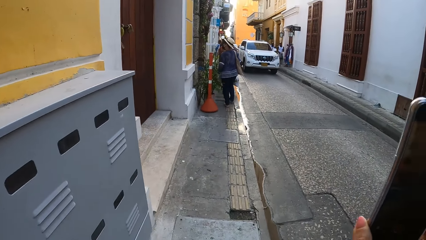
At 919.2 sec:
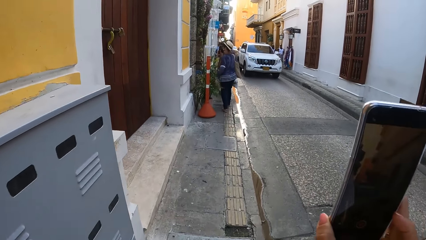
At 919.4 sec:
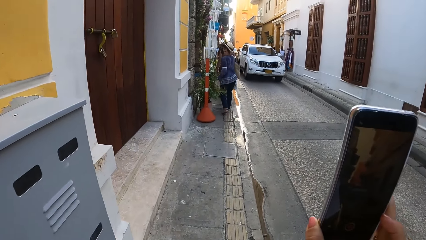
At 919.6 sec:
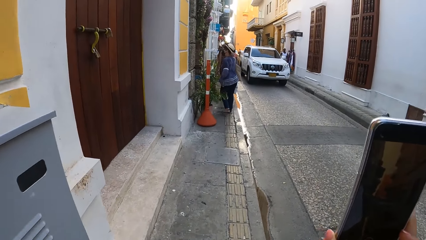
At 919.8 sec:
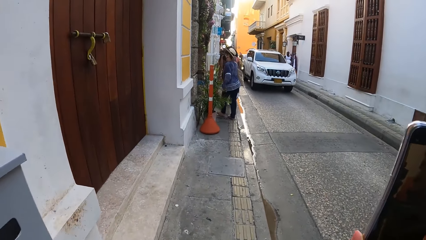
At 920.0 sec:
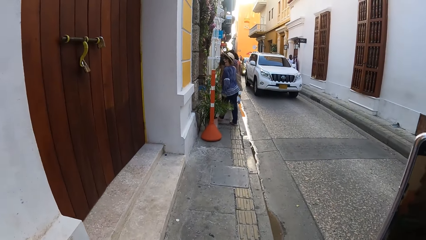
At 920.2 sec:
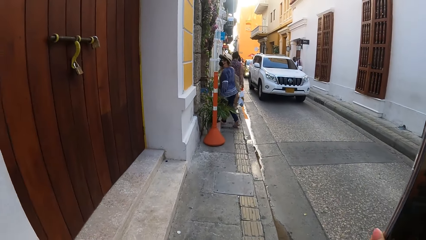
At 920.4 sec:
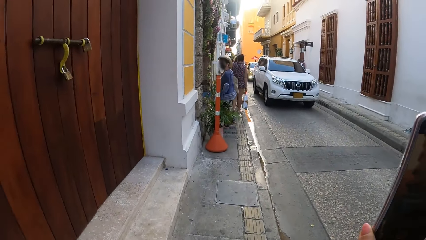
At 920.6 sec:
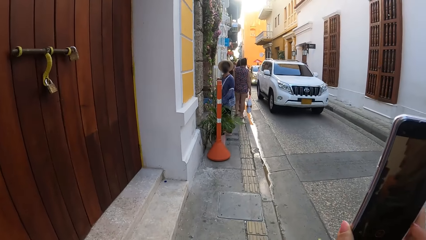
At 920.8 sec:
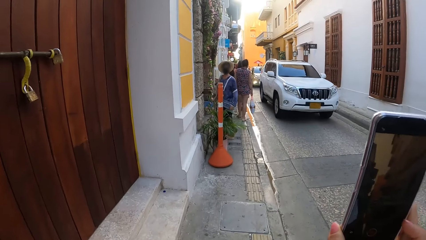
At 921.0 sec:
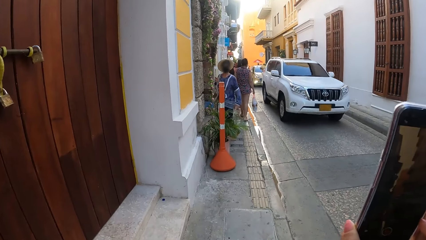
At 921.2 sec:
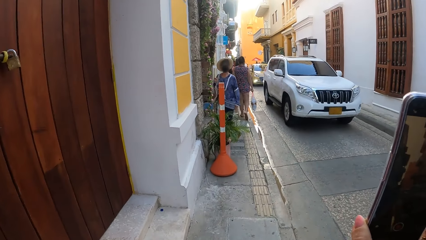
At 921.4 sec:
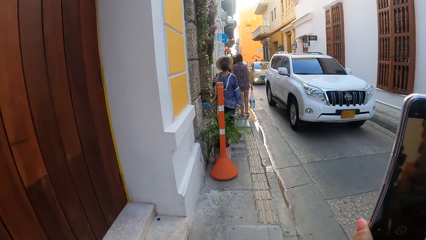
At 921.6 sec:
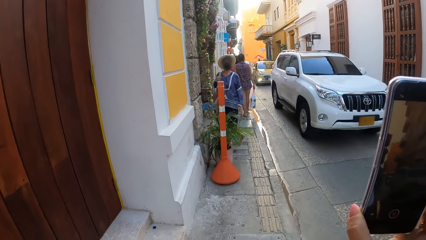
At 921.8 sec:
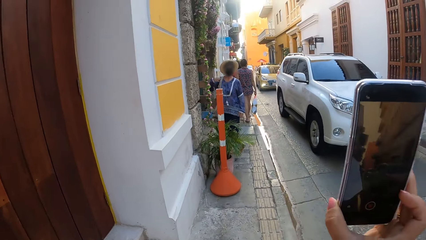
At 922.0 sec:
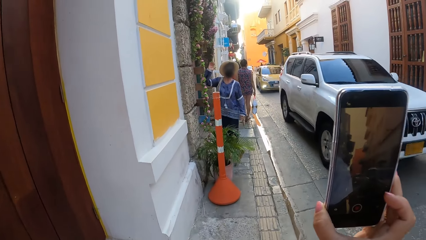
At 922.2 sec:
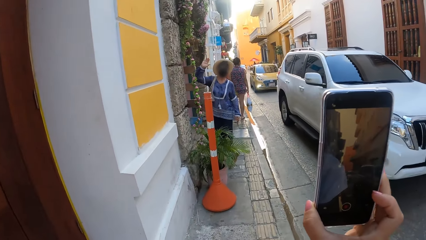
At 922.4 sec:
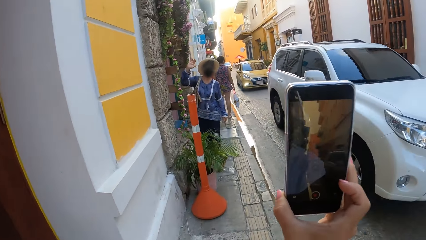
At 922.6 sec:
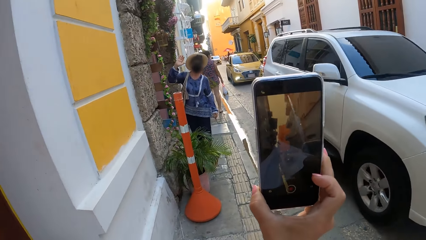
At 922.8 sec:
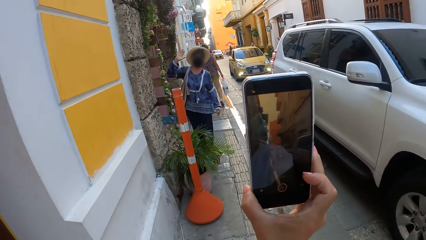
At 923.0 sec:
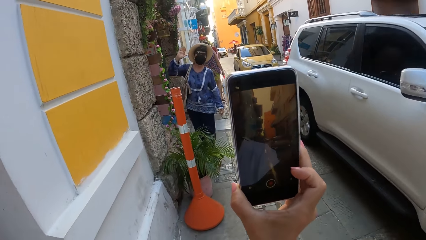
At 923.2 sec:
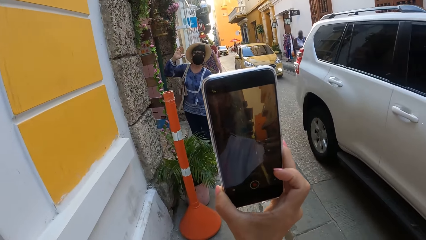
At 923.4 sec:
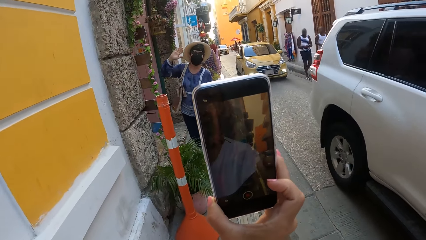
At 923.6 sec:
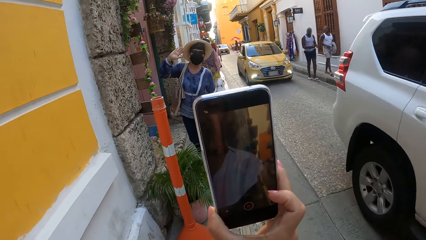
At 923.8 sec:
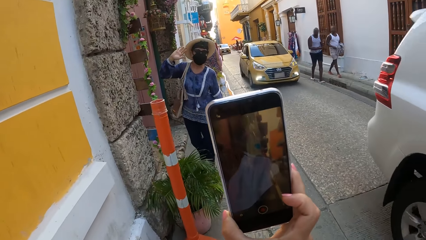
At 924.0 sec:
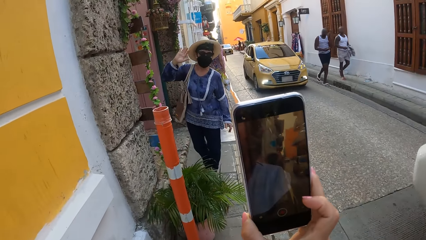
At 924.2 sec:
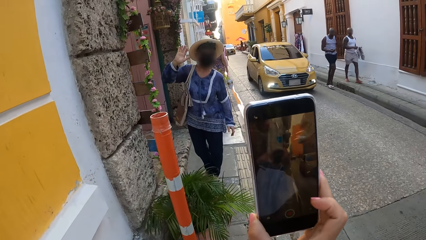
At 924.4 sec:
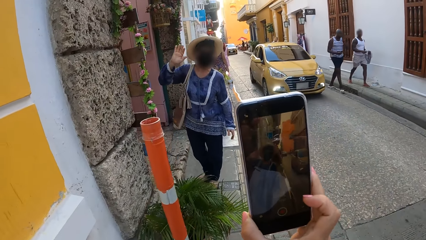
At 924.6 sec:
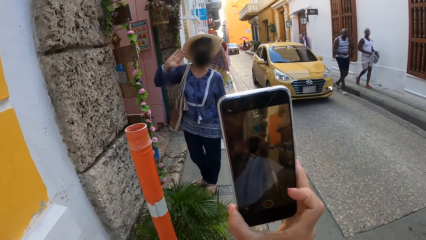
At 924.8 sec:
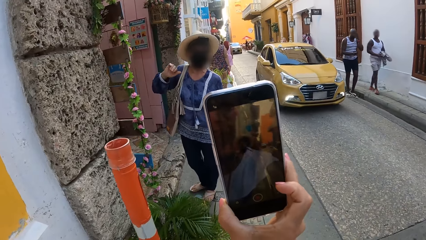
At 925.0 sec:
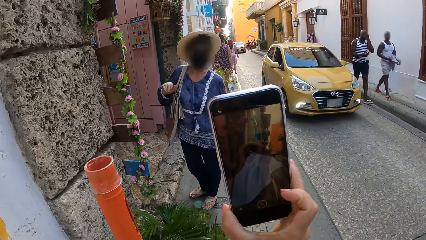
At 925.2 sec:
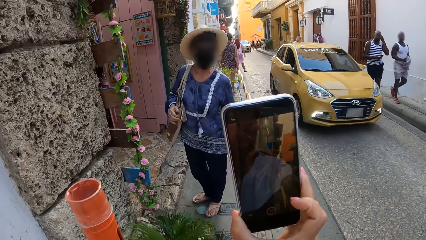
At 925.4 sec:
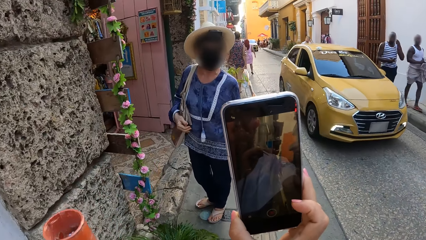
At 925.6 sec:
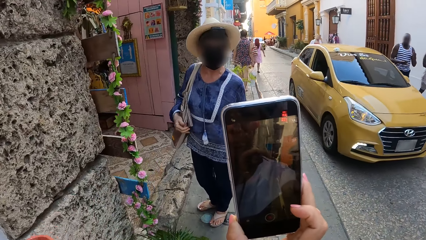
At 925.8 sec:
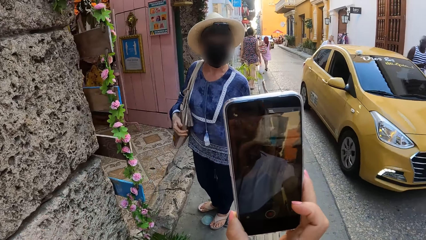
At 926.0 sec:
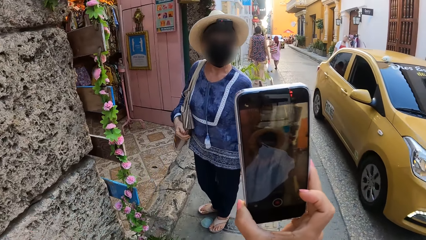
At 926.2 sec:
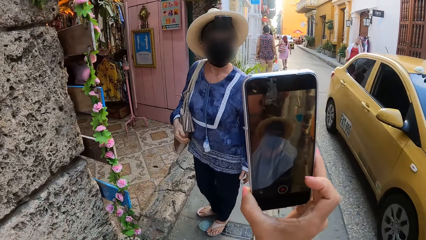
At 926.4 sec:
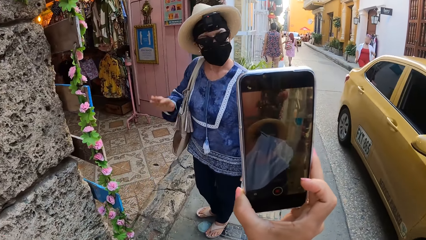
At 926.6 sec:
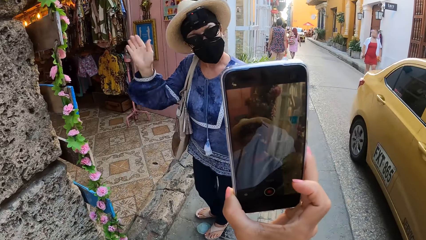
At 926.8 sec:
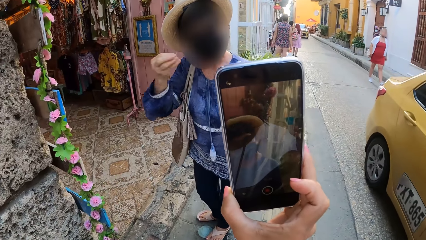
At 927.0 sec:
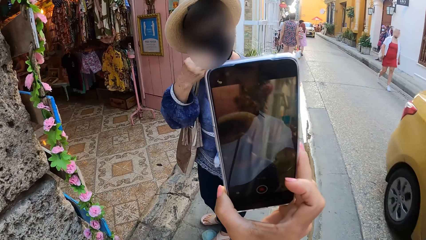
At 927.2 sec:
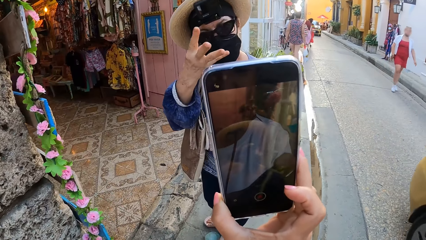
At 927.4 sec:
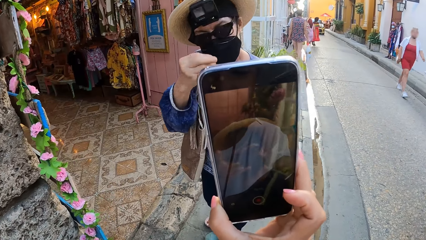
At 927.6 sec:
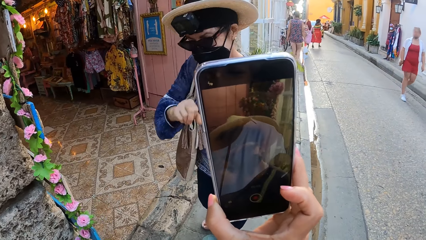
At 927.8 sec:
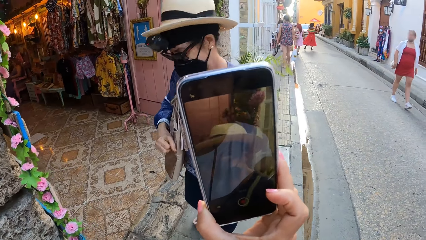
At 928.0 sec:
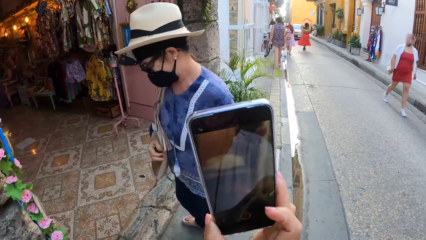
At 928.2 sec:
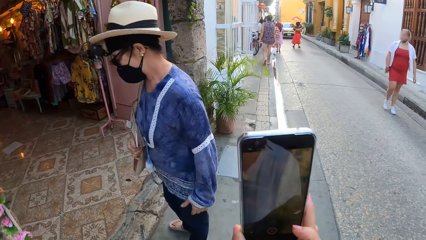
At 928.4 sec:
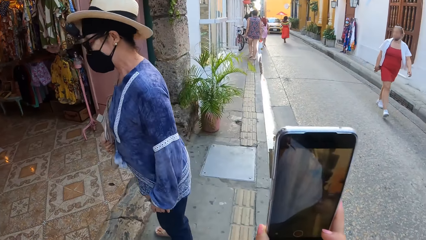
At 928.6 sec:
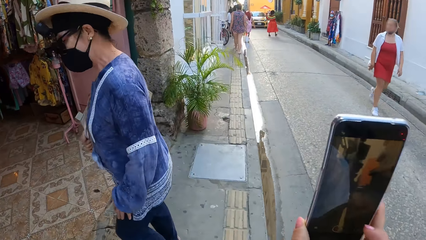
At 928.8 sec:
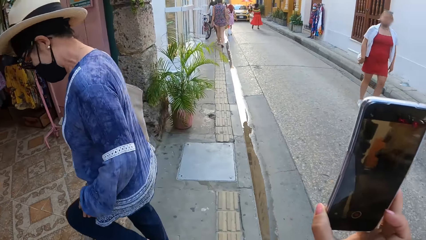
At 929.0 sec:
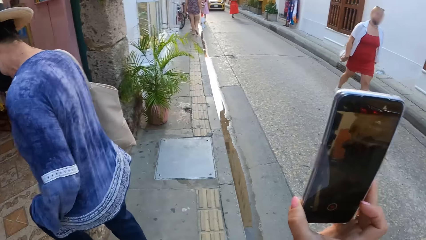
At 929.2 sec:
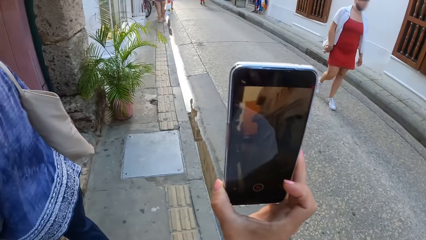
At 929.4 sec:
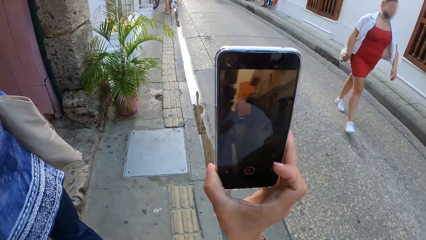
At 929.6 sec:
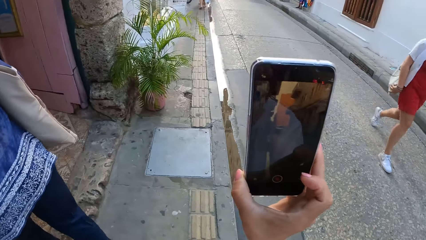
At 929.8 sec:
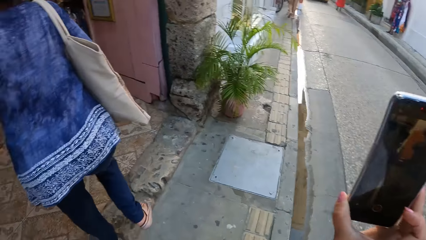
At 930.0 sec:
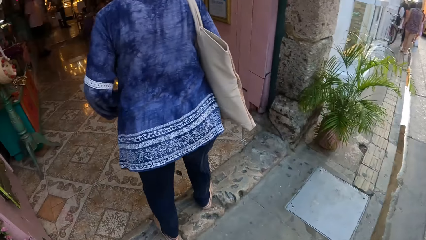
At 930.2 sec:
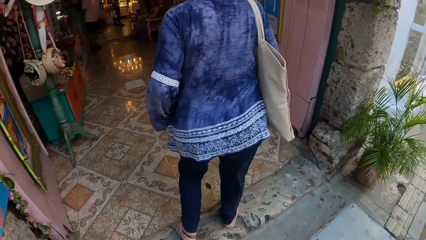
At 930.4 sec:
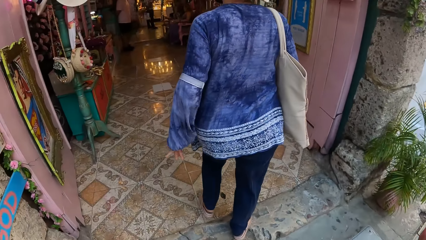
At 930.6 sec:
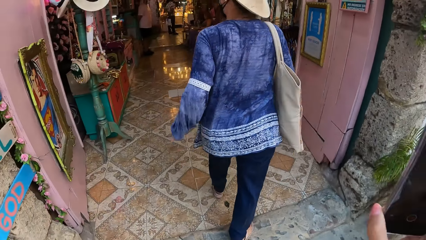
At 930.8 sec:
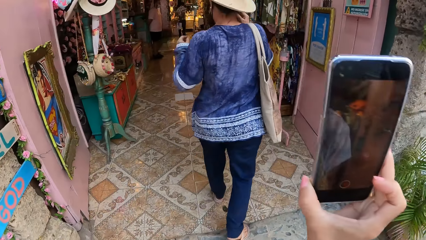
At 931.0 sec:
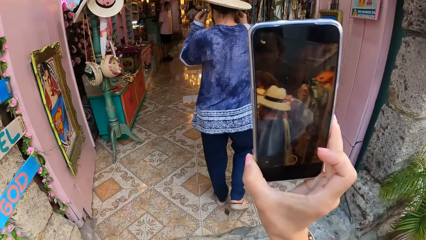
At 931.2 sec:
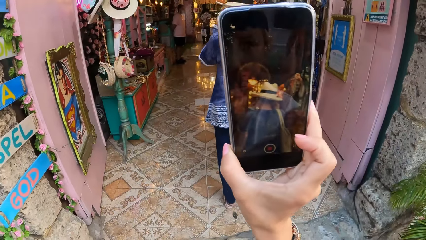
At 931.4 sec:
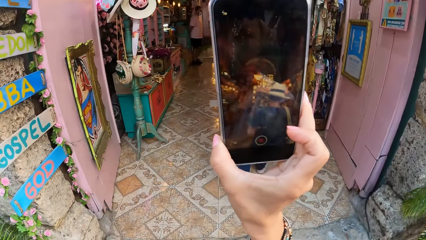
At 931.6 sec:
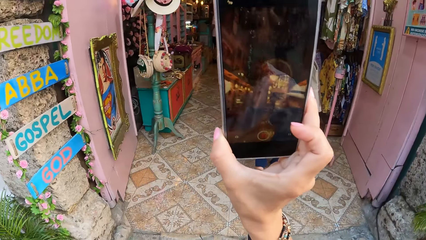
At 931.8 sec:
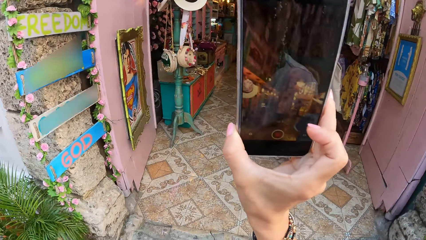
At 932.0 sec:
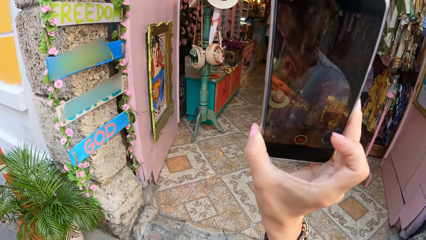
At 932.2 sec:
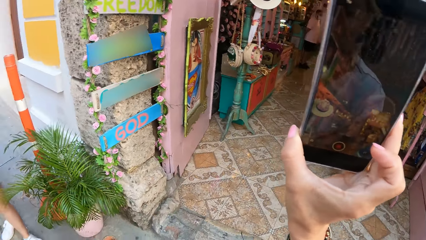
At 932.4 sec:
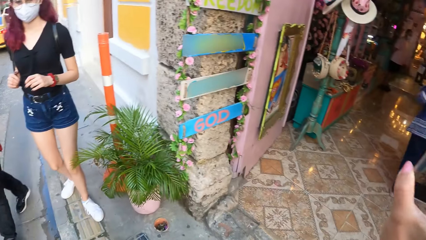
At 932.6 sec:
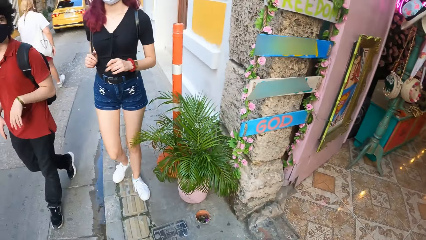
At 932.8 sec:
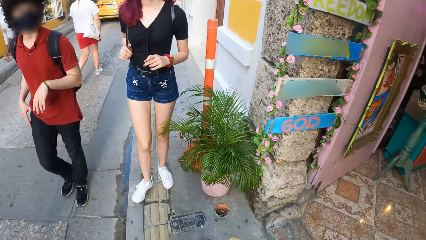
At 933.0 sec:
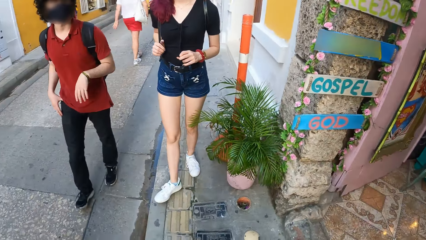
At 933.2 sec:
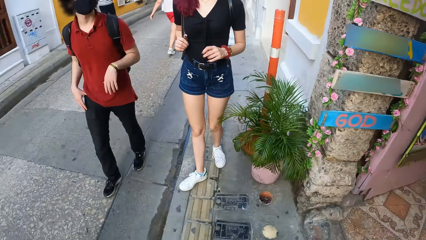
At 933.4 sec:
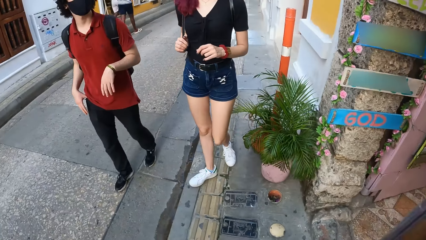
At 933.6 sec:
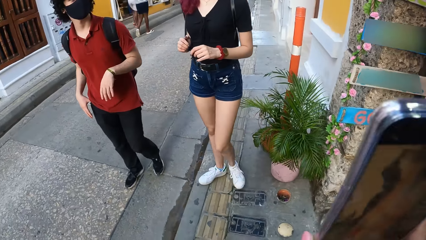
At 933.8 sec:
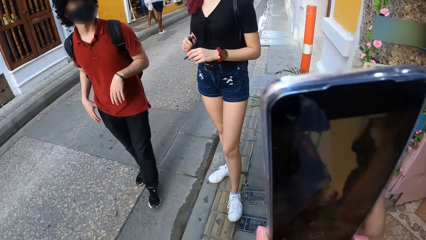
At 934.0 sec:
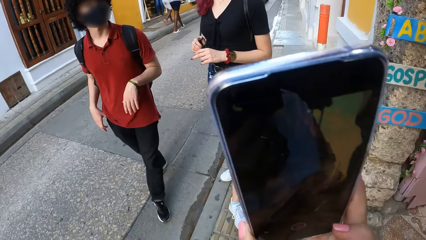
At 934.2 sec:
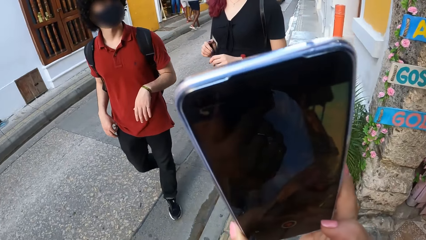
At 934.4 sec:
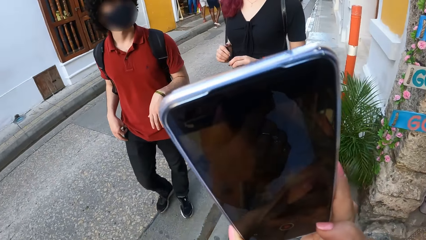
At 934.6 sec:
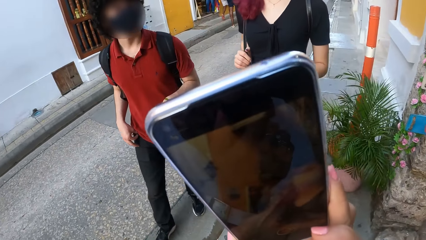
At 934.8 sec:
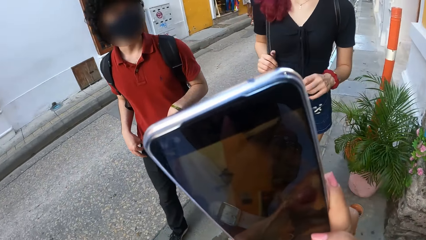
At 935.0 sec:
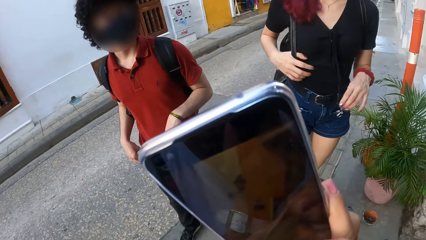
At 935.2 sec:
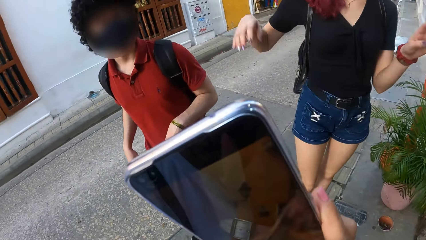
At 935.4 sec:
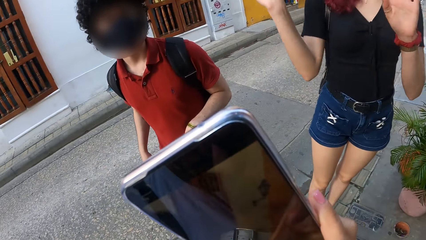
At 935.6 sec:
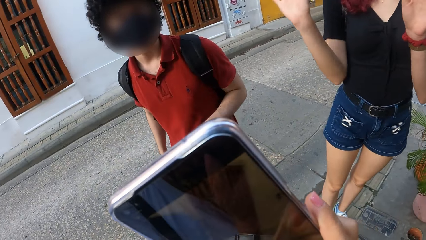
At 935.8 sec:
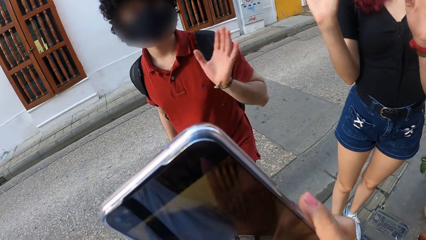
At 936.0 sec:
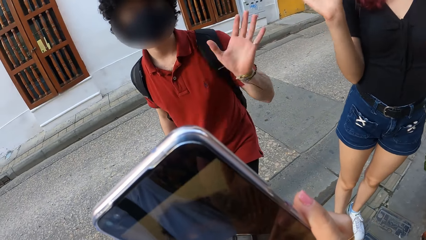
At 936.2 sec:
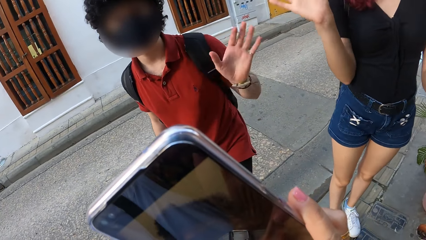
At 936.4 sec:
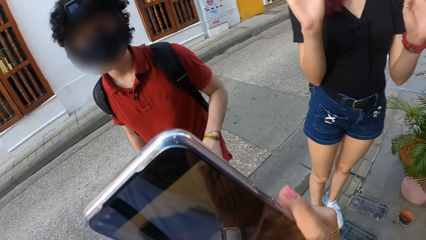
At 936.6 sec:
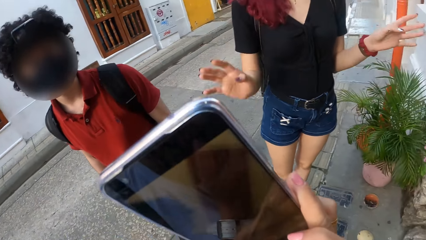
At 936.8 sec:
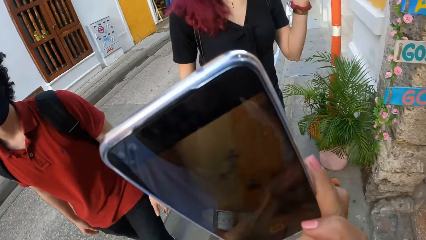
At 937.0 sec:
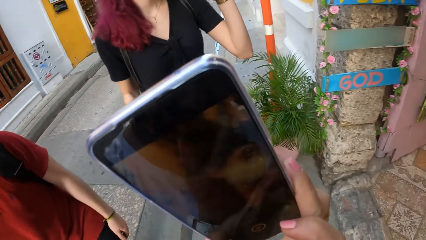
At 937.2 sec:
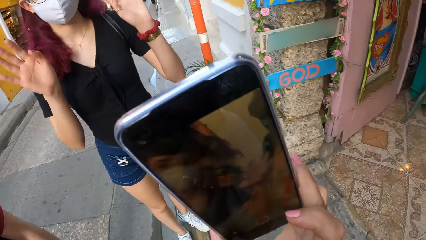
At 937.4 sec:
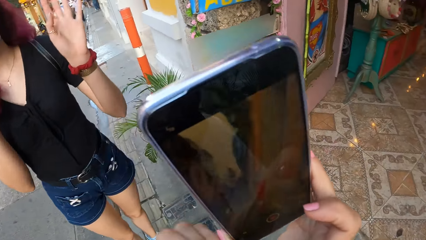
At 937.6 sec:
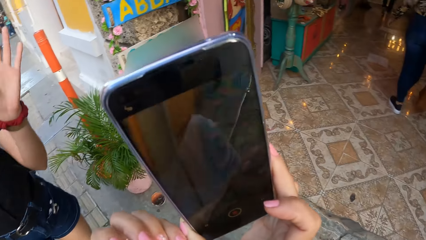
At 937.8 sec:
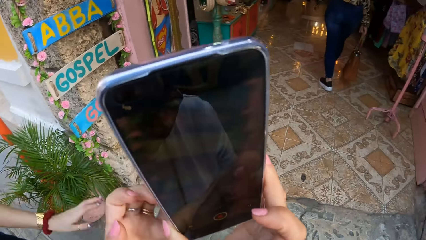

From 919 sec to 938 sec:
A woman stops walking. The woman waves at the camera wearer. The woman makes gestures to the camera wearer. The woman enters a showroom. The woman walks on the road. A man and another man gesture to the camera wearer.
